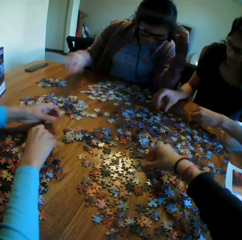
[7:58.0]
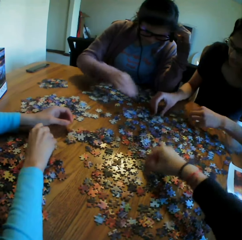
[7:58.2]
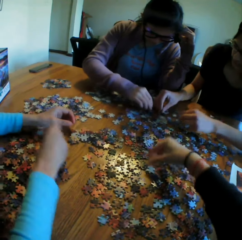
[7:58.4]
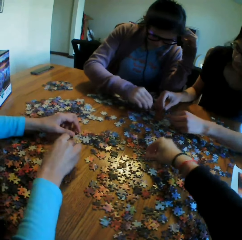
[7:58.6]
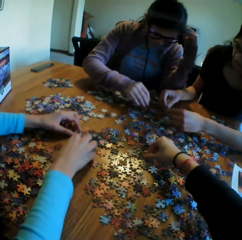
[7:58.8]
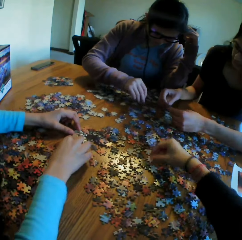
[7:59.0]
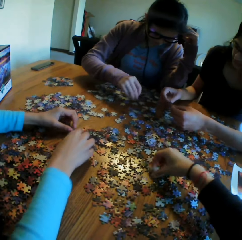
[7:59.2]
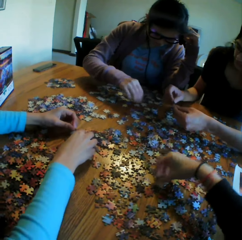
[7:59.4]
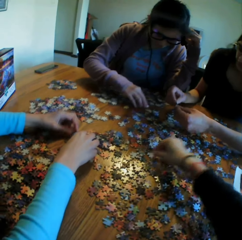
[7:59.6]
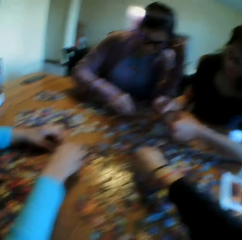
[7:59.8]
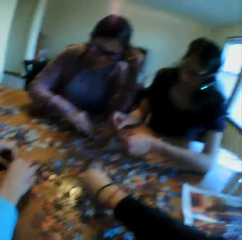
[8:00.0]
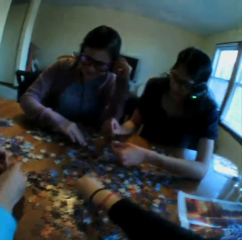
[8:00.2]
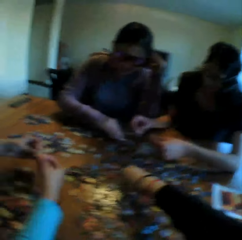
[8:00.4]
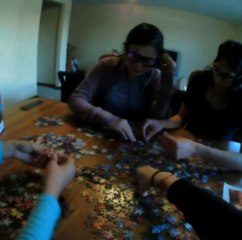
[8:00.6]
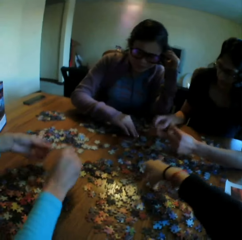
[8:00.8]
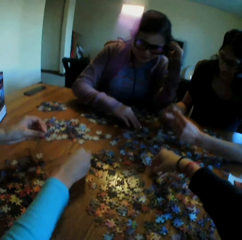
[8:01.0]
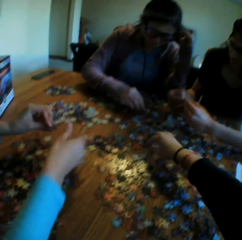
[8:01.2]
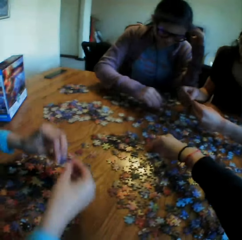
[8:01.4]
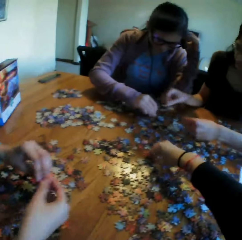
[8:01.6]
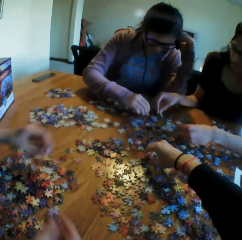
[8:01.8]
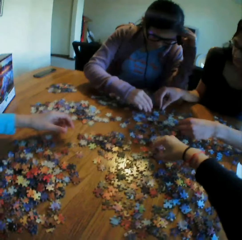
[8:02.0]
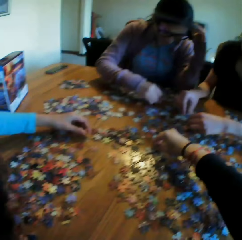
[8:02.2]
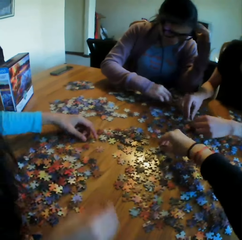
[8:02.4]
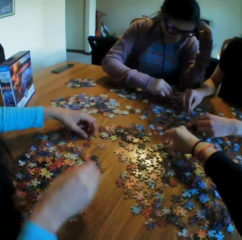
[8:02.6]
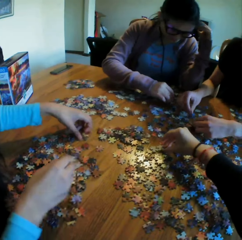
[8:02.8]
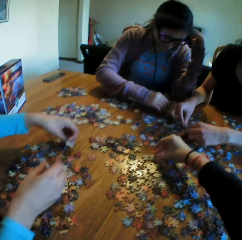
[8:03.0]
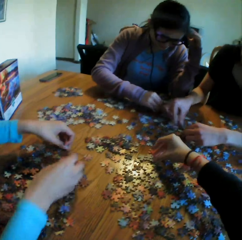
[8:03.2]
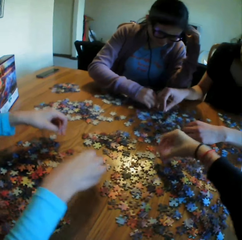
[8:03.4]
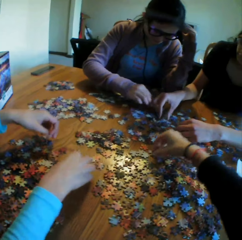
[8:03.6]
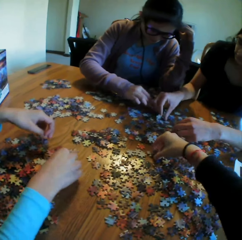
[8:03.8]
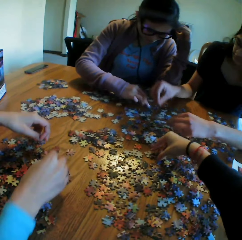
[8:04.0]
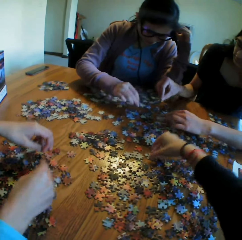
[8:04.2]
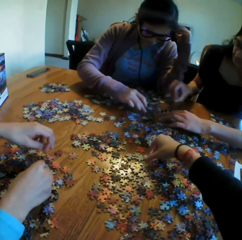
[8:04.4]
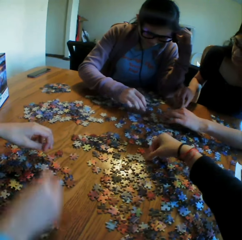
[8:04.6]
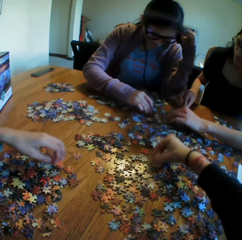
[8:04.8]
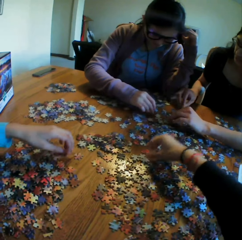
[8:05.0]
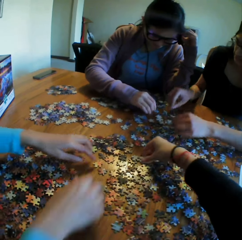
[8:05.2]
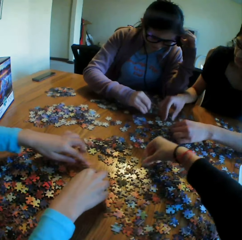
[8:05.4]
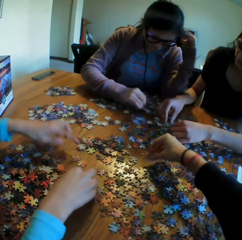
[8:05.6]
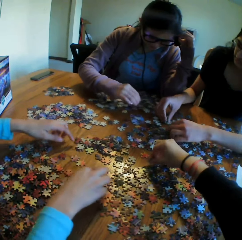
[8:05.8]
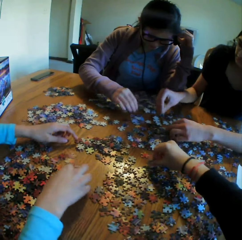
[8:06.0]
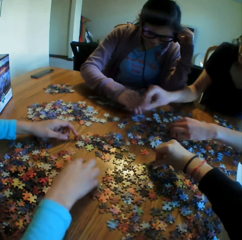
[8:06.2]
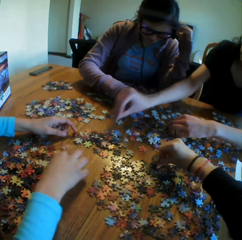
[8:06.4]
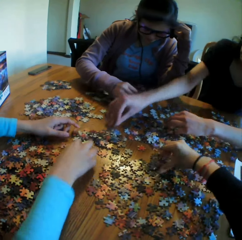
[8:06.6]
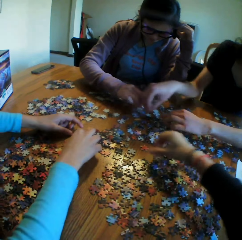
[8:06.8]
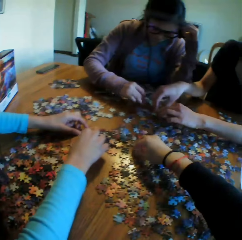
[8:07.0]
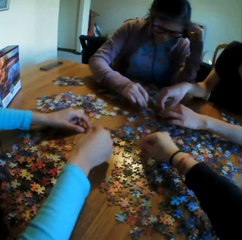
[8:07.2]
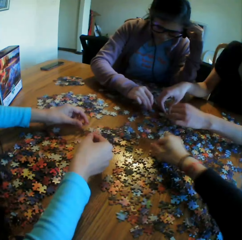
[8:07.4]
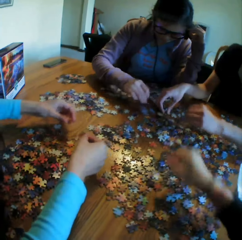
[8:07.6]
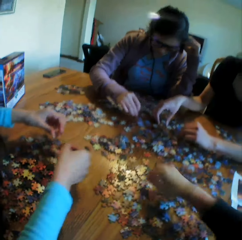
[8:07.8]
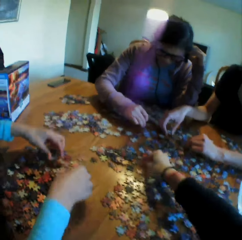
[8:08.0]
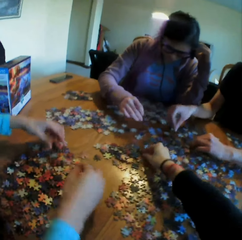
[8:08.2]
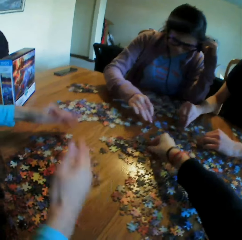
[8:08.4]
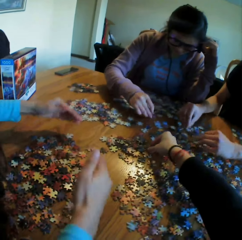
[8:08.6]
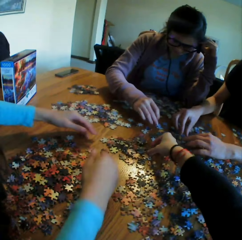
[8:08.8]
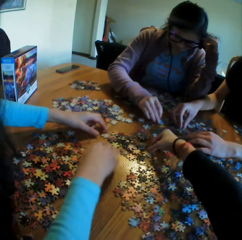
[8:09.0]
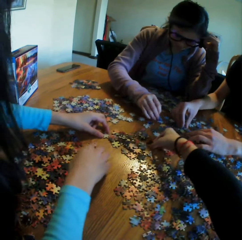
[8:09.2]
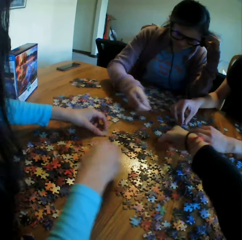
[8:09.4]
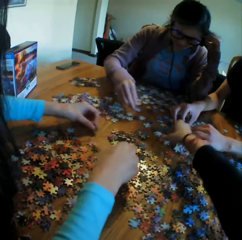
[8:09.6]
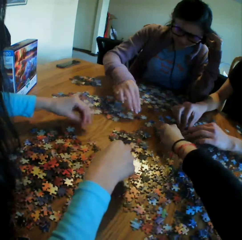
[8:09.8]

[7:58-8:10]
The camera wearer laughs at the colleagues. They pick the puzzle.

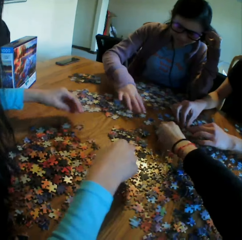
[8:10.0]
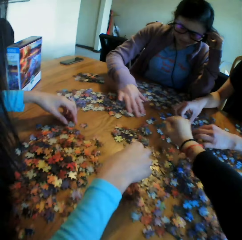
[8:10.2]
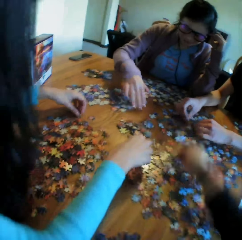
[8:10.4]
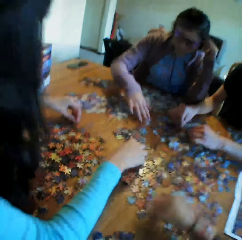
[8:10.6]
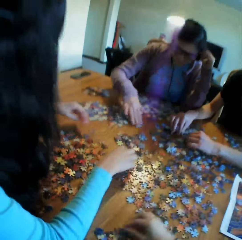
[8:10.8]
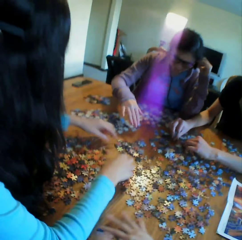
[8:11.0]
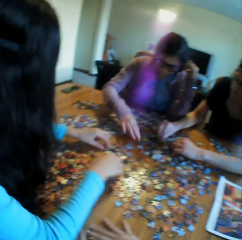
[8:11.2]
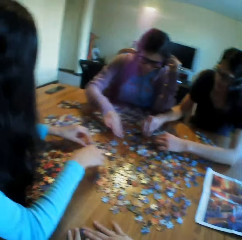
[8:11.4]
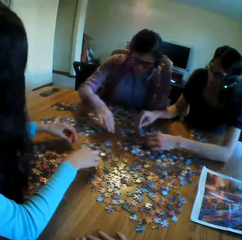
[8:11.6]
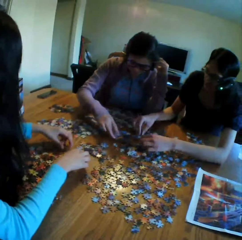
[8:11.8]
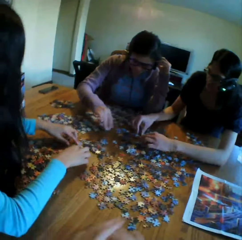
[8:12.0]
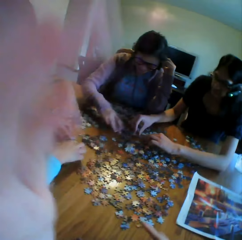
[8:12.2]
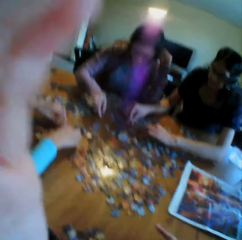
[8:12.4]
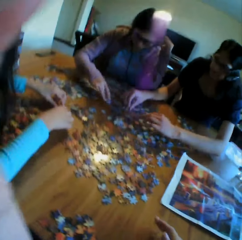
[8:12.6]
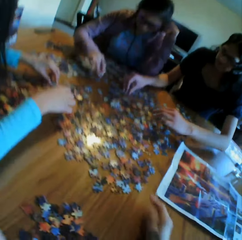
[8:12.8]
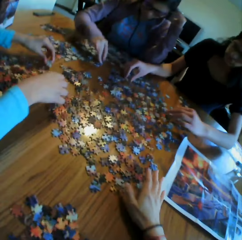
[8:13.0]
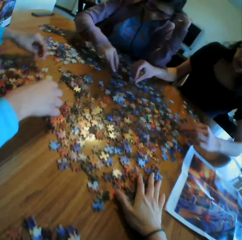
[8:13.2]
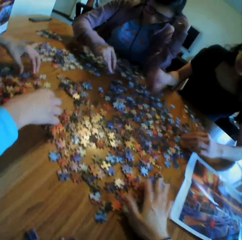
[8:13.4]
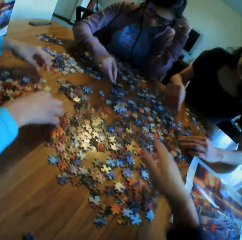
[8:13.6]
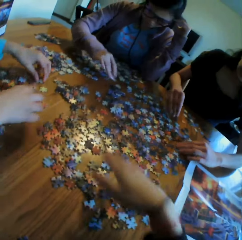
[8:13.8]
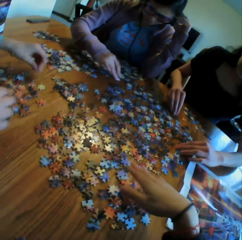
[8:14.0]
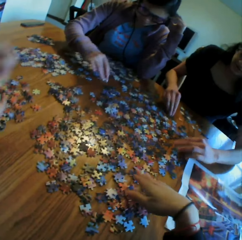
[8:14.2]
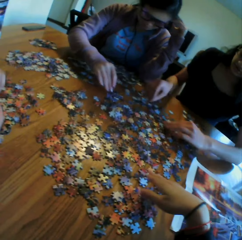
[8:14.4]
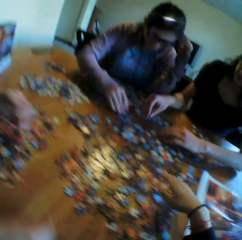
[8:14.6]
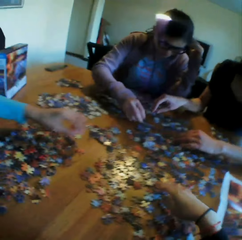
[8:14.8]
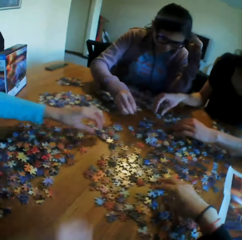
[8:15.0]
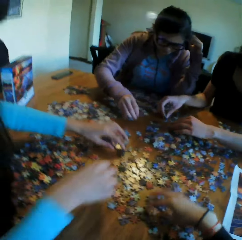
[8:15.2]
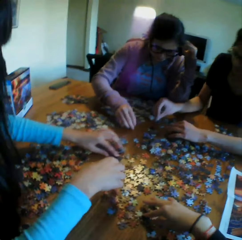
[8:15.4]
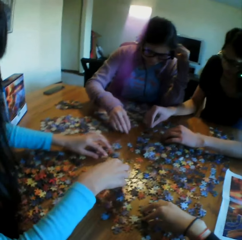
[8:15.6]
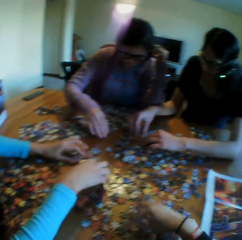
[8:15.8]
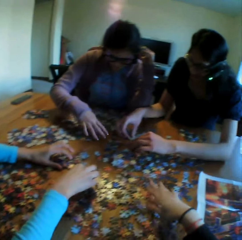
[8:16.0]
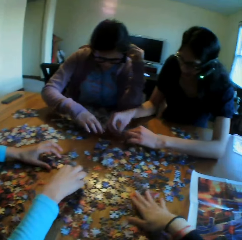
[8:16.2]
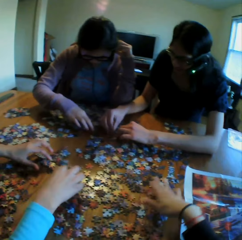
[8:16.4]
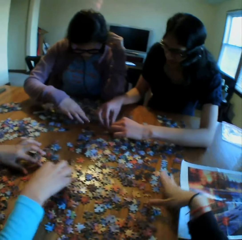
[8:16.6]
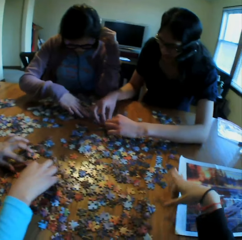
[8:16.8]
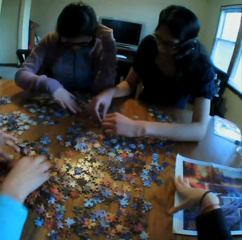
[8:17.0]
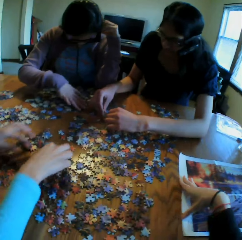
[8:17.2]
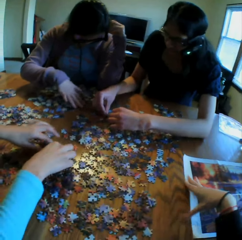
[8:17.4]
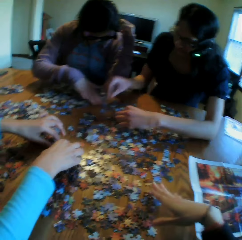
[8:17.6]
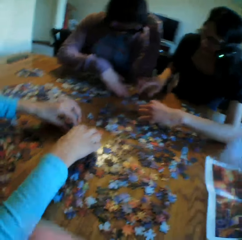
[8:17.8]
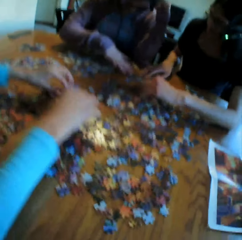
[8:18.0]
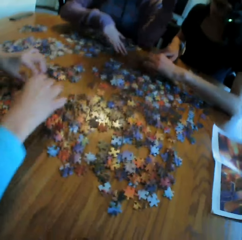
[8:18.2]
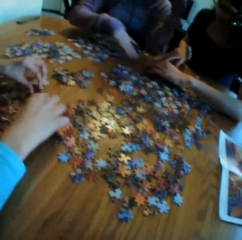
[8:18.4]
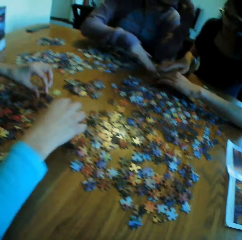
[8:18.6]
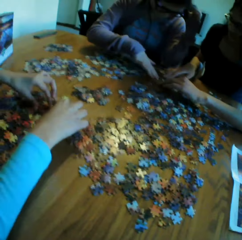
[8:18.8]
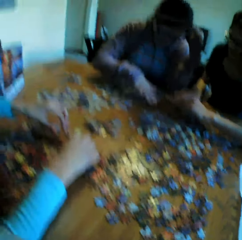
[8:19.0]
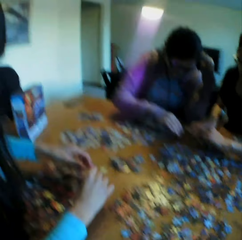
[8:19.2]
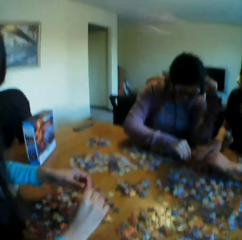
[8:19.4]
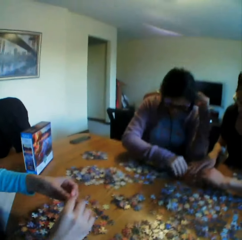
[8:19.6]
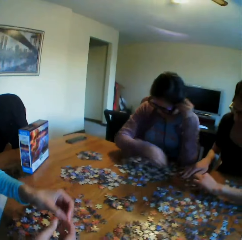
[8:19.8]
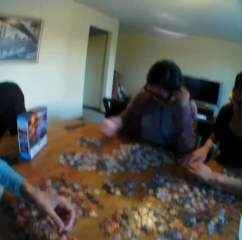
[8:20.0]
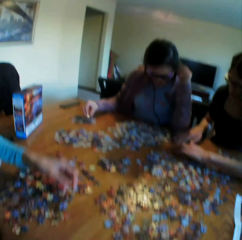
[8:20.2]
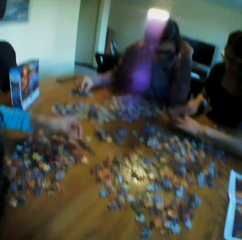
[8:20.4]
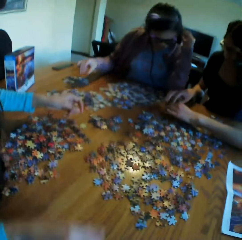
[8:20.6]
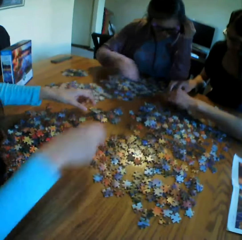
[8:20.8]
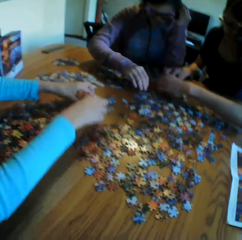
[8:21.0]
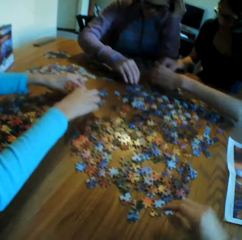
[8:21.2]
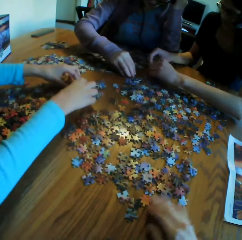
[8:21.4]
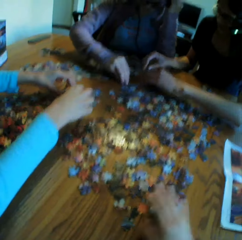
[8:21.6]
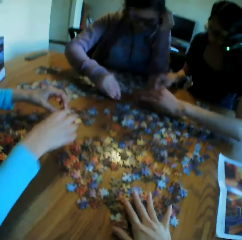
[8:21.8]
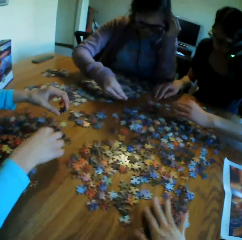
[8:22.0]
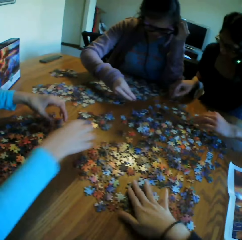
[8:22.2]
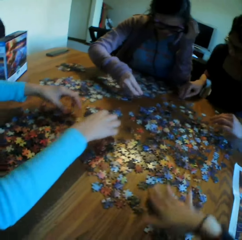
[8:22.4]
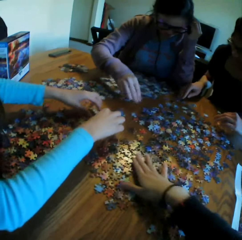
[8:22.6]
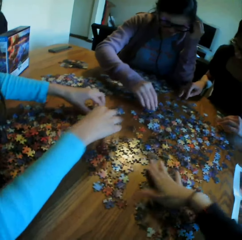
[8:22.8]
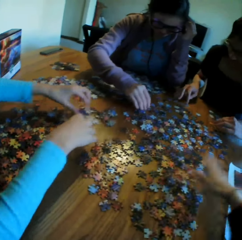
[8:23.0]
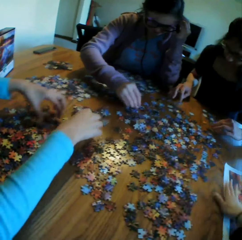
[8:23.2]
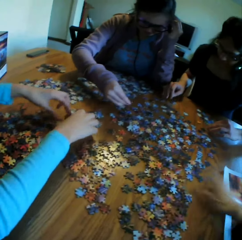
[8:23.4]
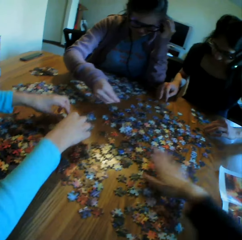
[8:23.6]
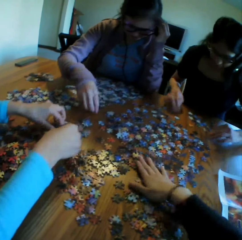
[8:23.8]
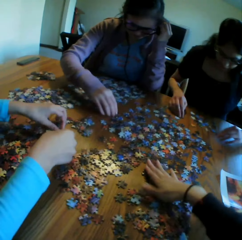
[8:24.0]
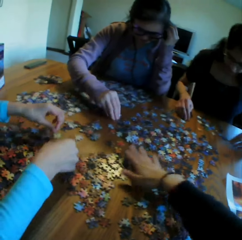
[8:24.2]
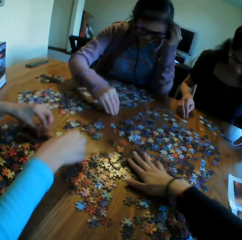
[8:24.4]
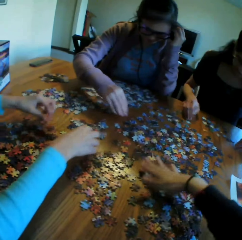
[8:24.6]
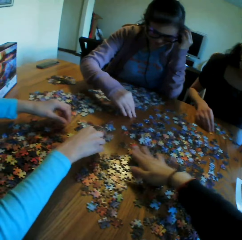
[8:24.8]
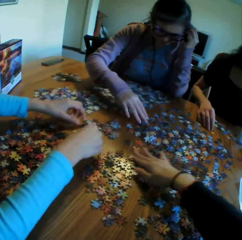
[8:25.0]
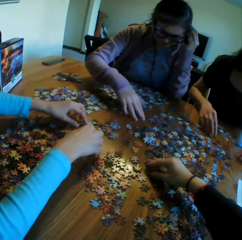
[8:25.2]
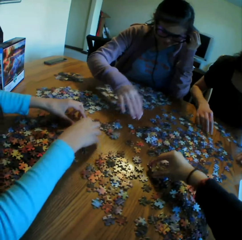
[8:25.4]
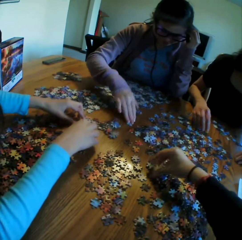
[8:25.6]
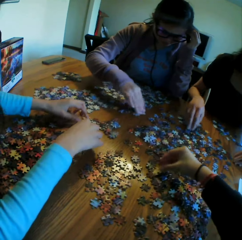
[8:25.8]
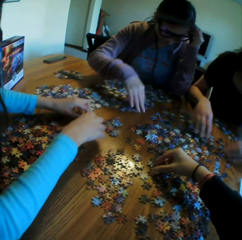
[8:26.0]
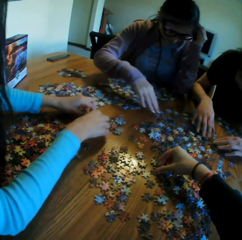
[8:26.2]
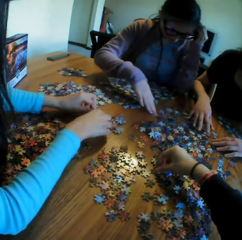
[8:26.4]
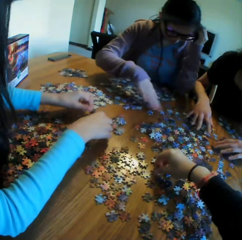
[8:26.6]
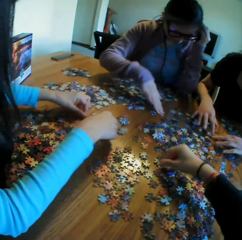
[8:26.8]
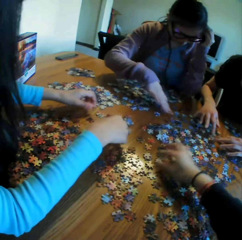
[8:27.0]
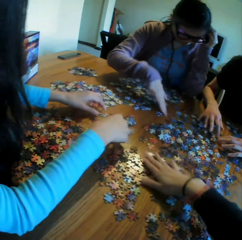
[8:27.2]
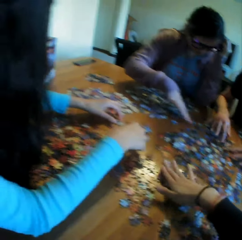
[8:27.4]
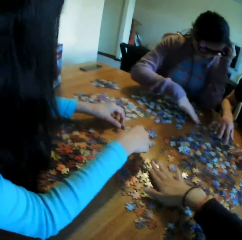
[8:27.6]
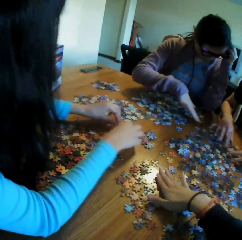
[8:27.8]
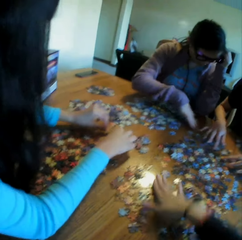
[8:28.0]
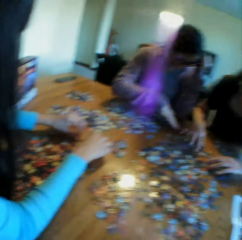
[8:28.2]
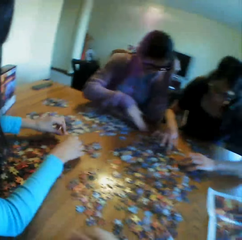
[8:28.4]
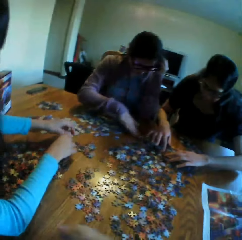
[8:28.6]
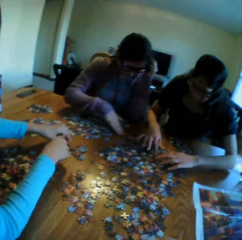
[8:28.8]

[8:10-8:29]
The camera wearer talks to the colleagues. They put the puzzle on the table and move the puzzles on the table. A lady arranges the jigsaw clipart. Another lady arranges the jigsaw clipart. A third lady arranges the jigsaw clipart. The camera wearer adjusts the camera. They move the hand on the table. The three ladies arrange the jigsaw clipart again. The camera wearer arranges the jigsaw clipart. The second lady talks. The camera wearer talks. They look at the table. They move the picture. They adjust the camera. They look at a woman. They move the puzzles. They pick a puzzle. They move the puzzles.
